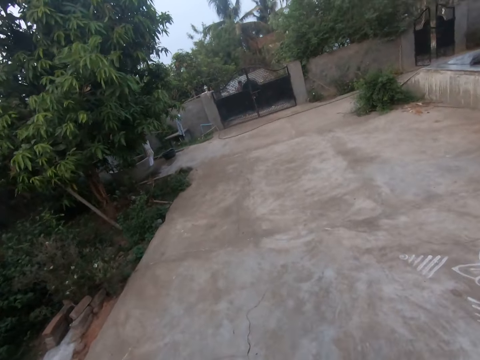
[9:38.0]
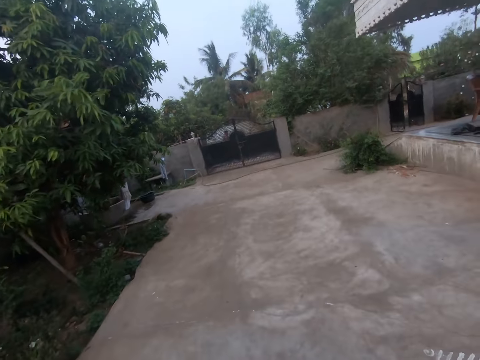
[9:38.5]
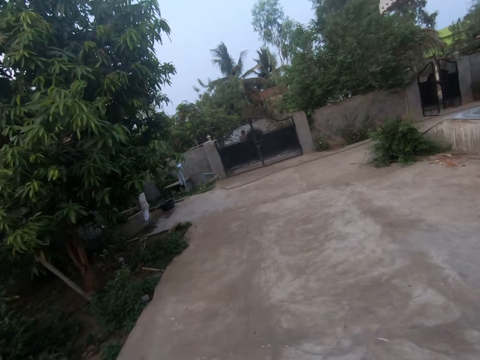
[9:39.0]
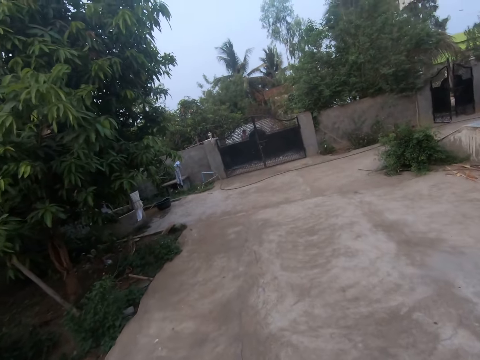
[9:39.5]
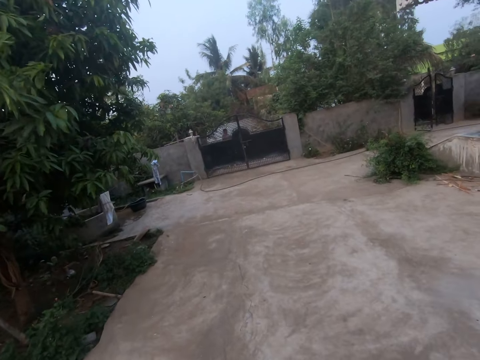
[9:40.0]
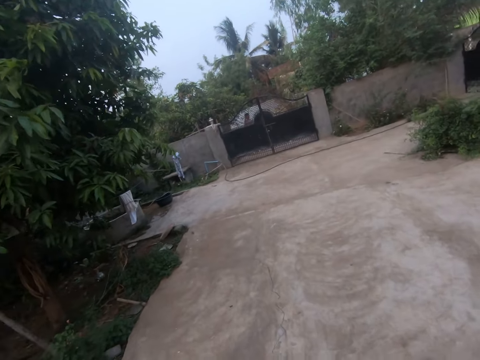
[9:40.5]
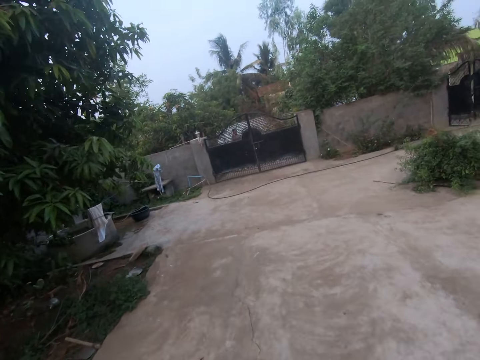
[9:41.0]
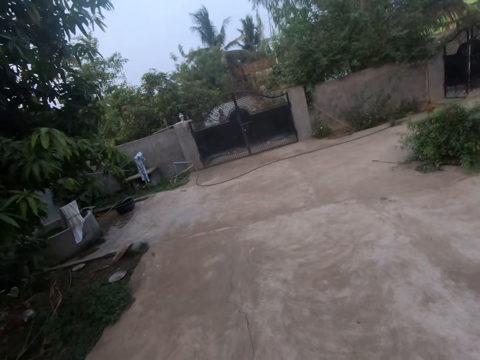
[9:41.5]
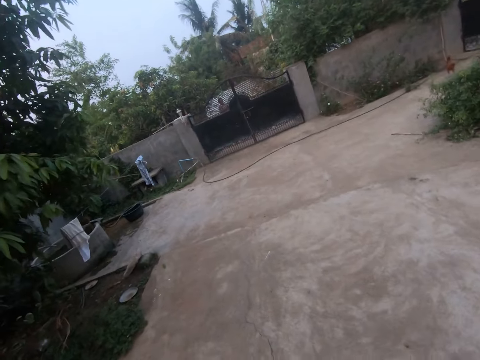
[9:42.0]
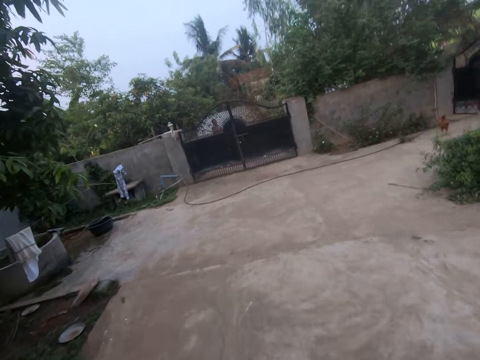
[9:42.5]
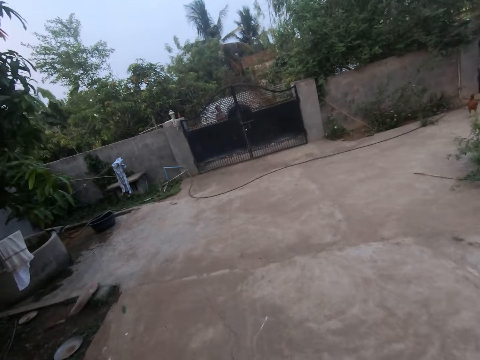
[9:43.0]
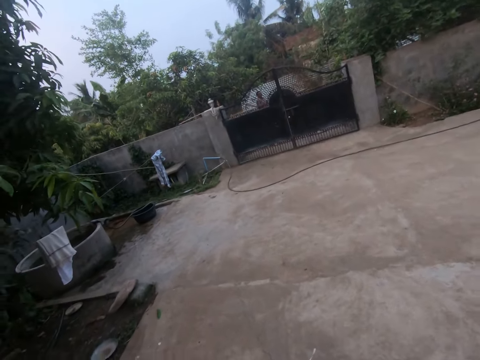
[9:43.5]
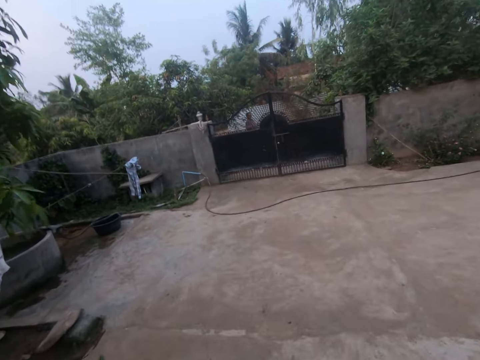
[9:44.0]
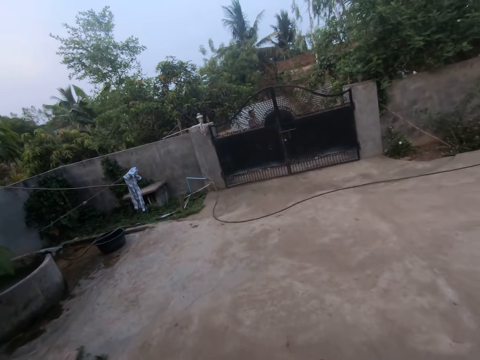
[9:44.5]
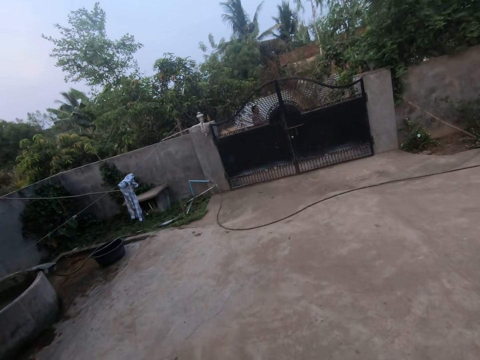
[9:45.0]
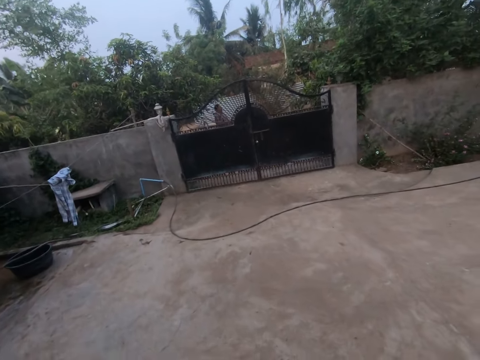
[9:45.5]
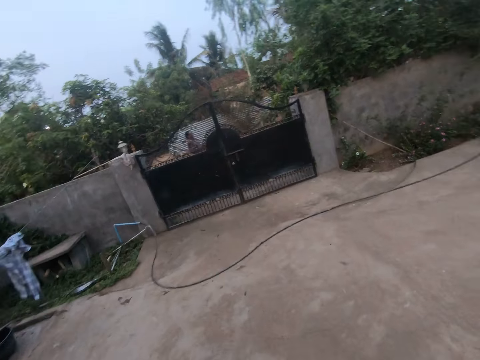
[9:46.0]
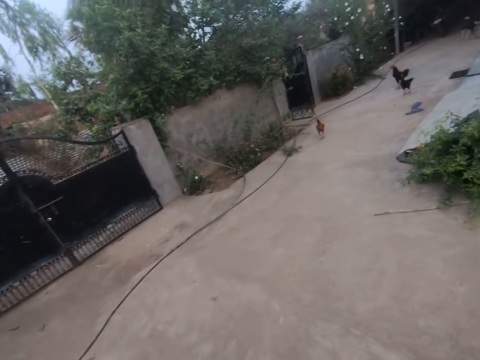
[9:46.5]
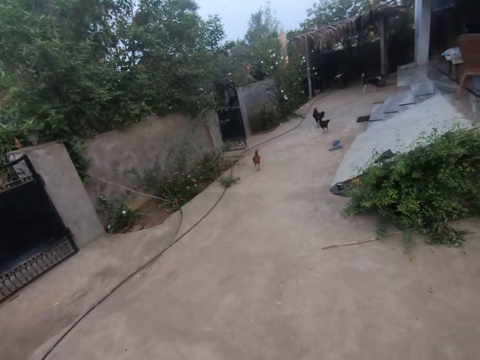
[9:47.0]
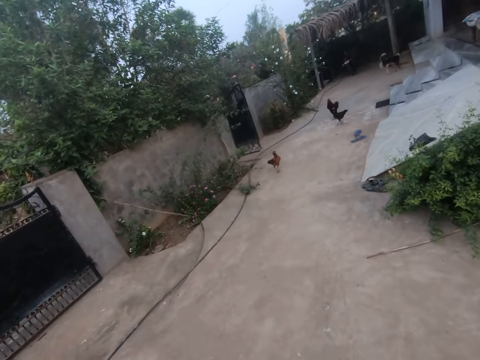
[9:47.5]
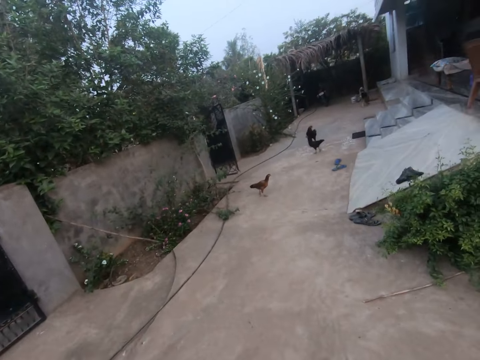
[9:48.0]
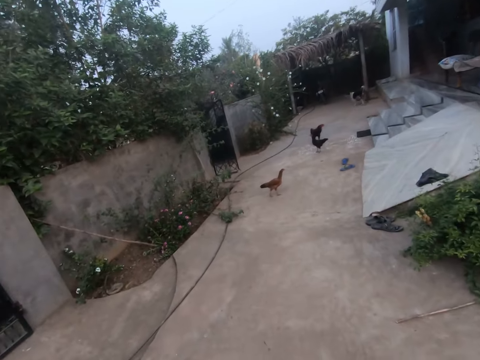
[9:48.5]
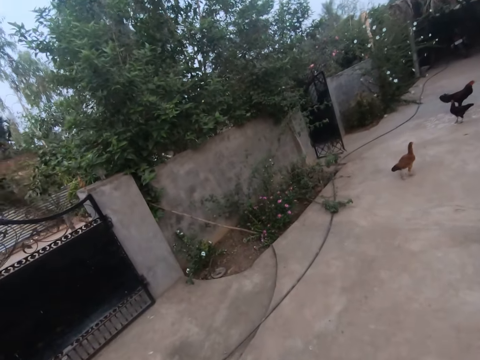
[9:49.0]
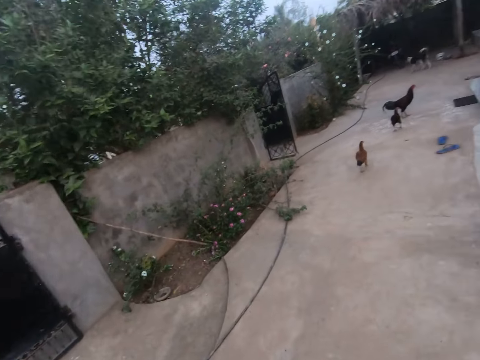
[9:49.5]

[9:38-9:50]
The camera wearer walks towards the gate. They look around.

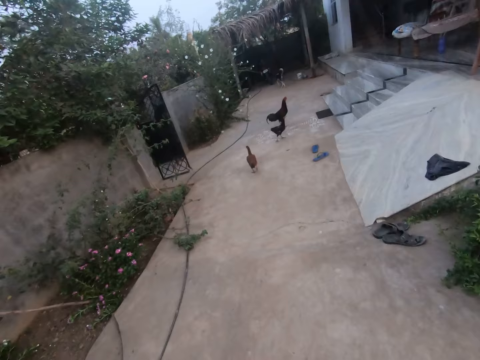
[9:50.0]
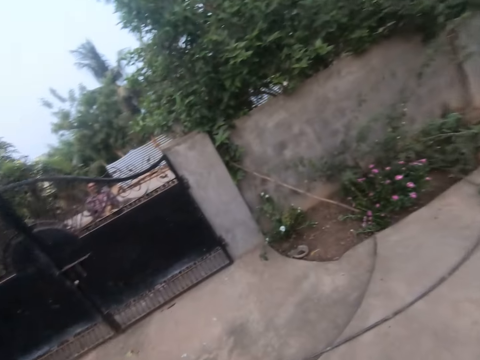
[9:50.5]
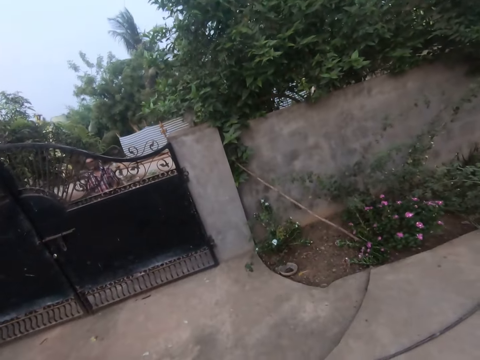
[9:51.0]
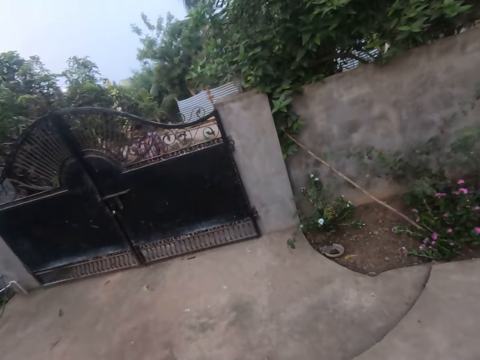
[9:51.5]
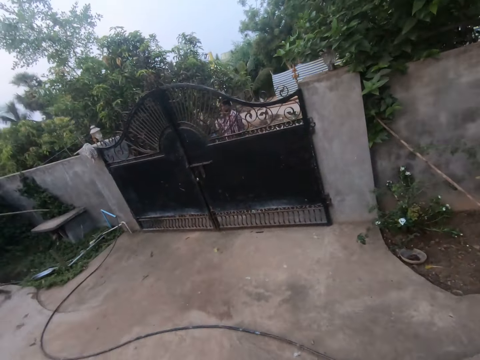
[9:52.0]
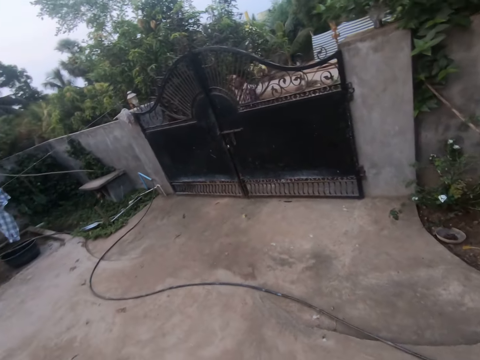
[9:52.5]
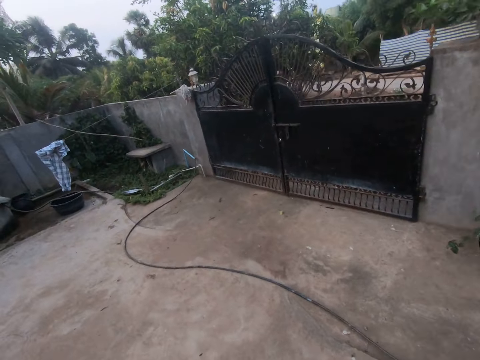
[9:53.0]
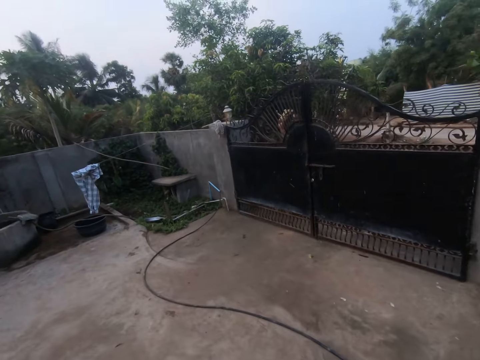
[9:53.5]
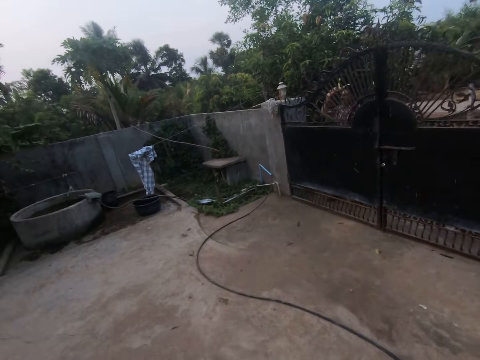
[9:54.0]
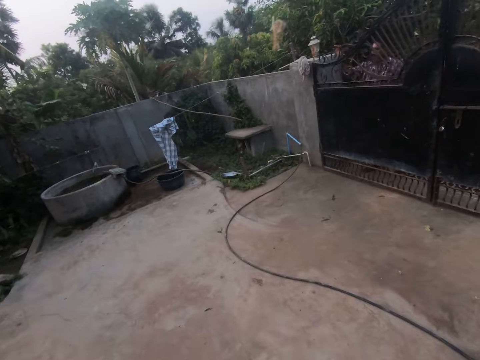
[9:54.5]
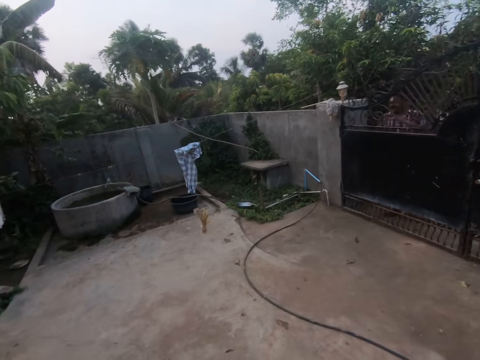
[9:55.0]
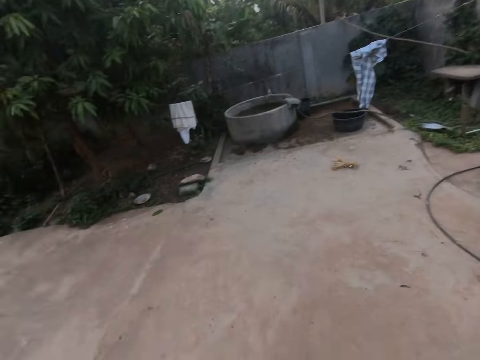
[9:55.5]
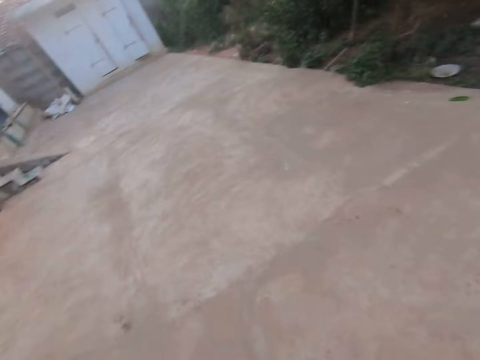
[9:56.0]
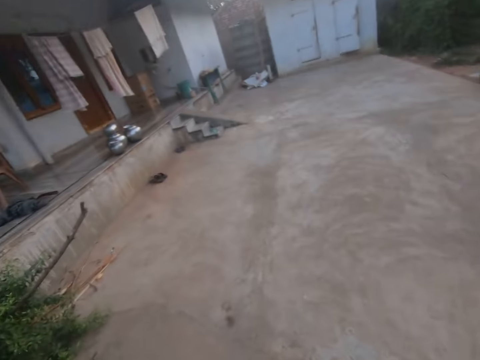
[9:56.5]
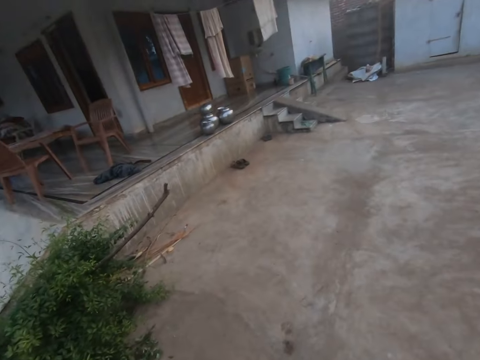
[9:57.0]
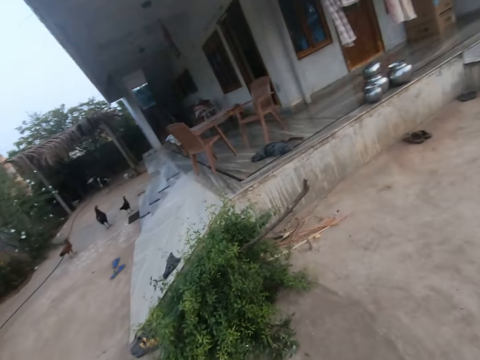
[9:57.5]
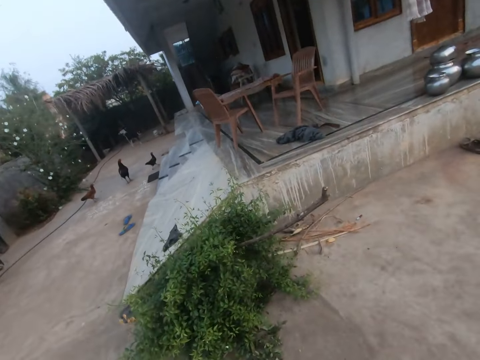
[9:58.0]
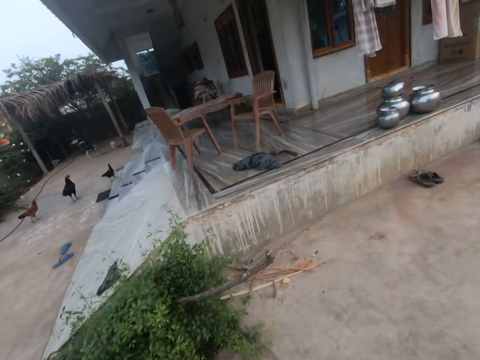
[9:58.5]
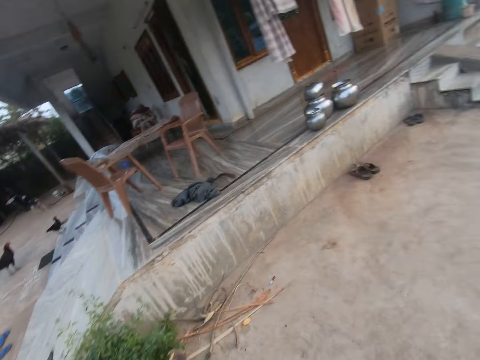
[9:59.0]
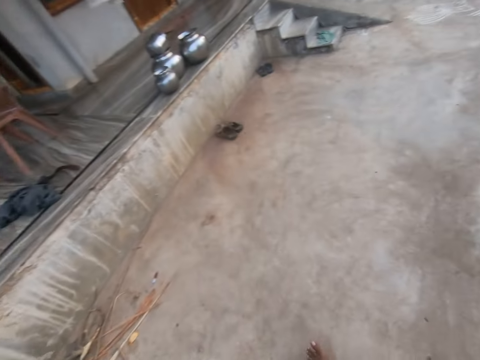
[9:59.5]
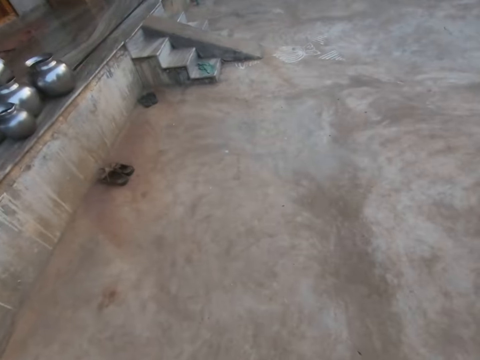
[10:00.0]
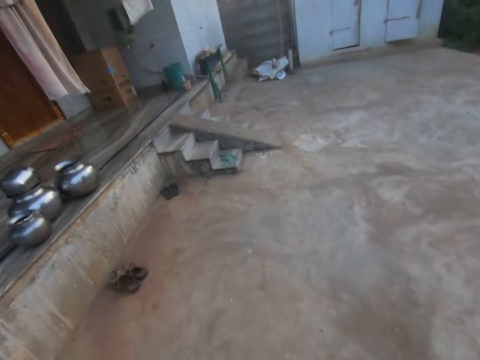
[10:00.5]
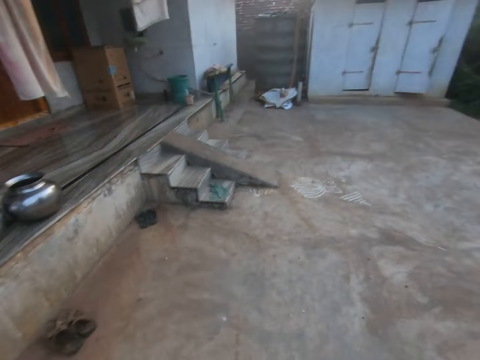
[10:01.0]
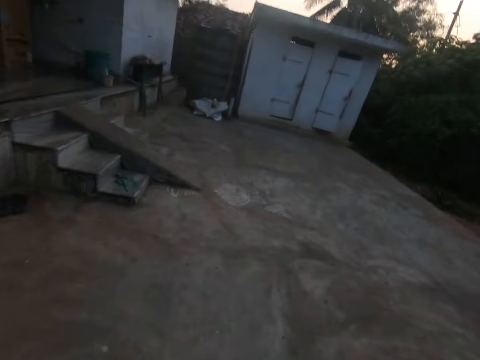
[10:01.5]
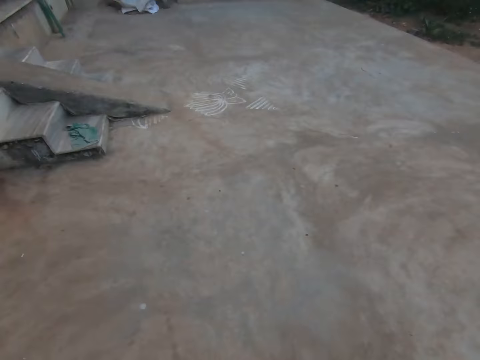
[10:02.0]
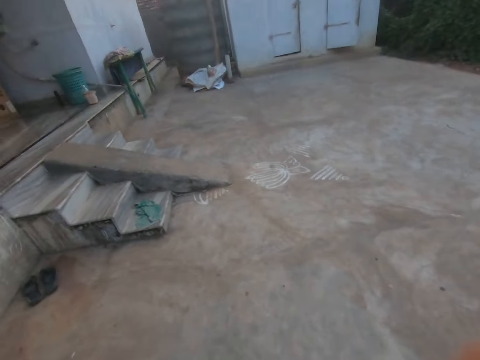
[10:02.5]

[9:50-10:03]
The camera wearer interacts with a man outside the gate. They talk to the man. The man throws some shrubs into the compound. The camera wearer turns around. They look around. They walk towards the wall.
